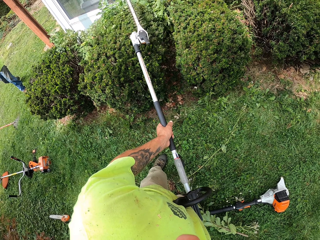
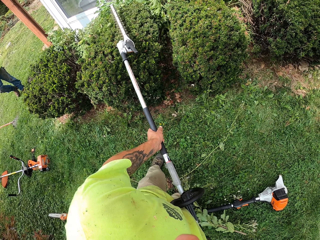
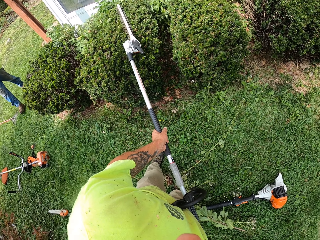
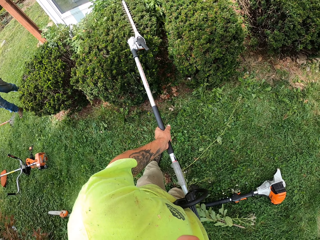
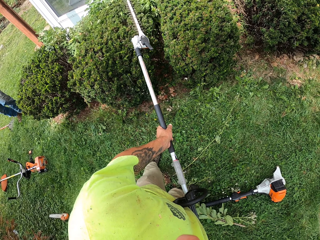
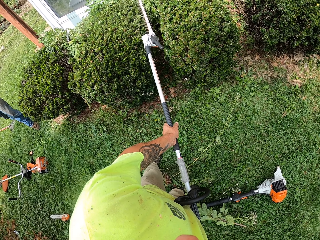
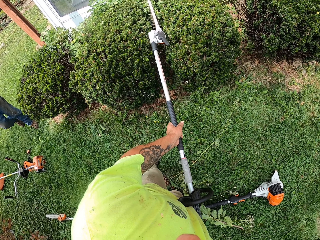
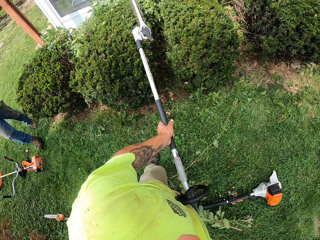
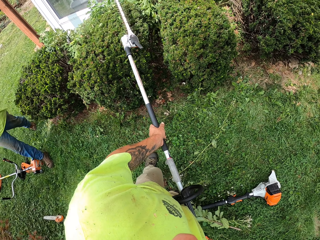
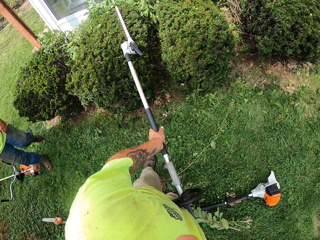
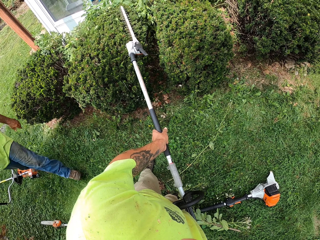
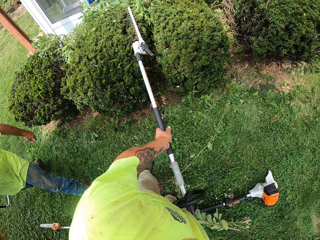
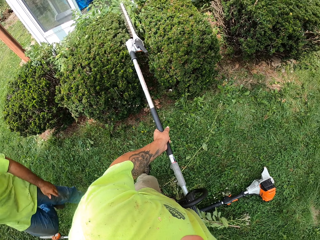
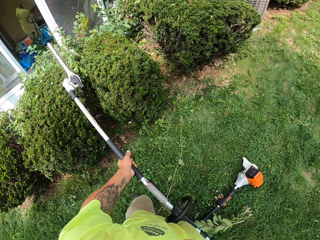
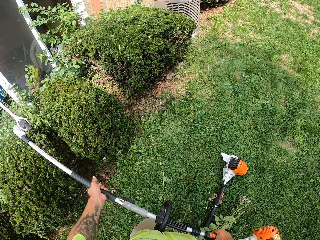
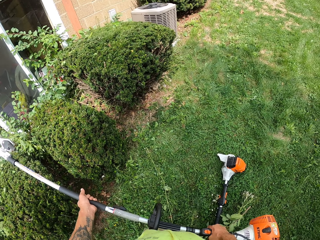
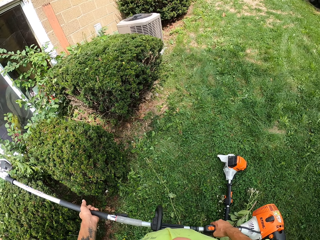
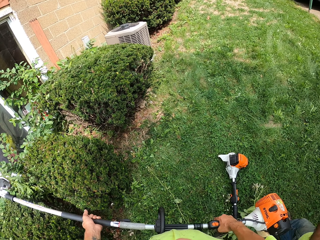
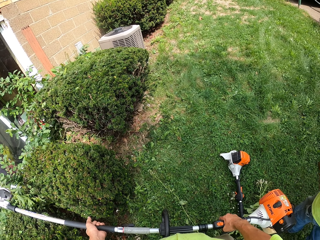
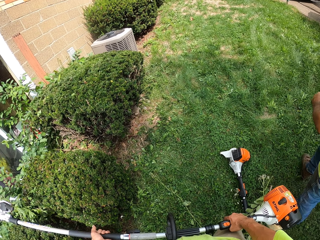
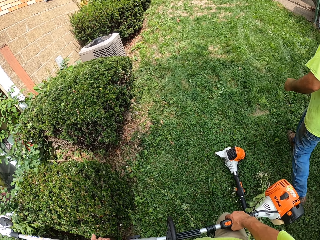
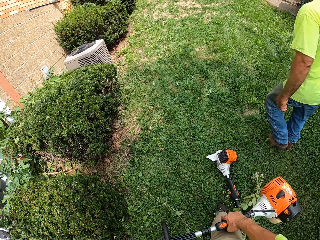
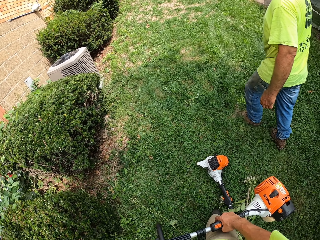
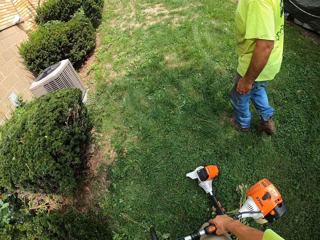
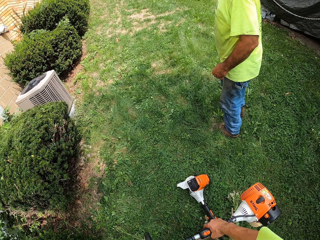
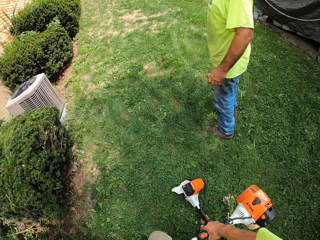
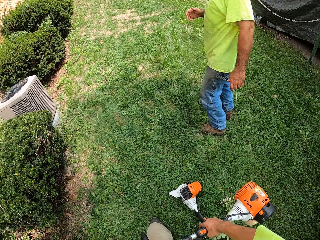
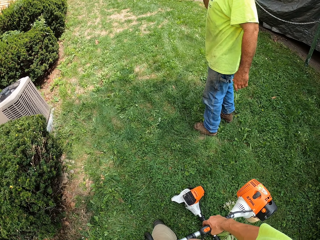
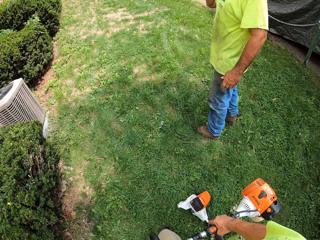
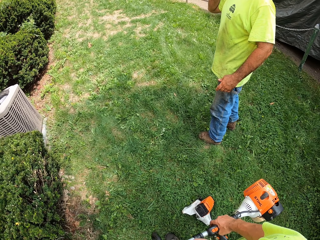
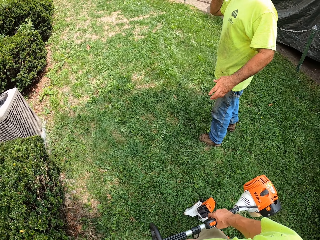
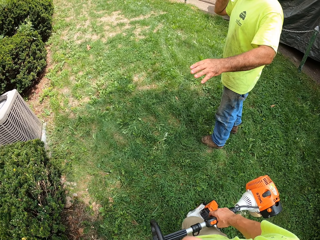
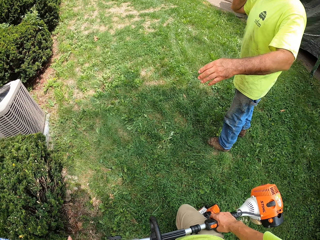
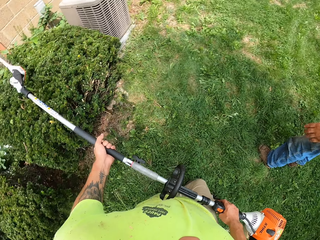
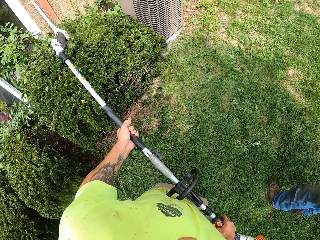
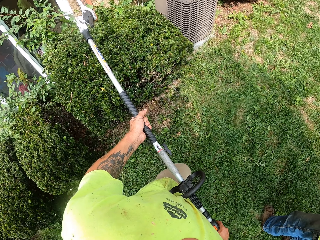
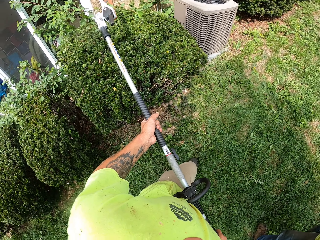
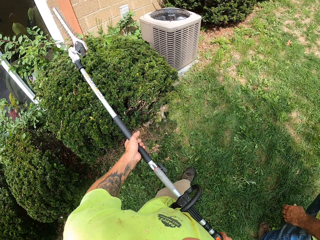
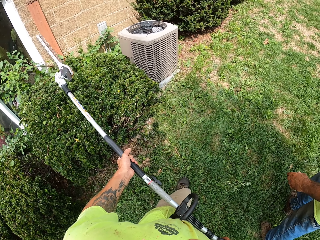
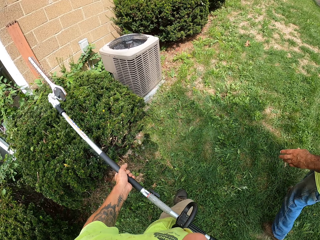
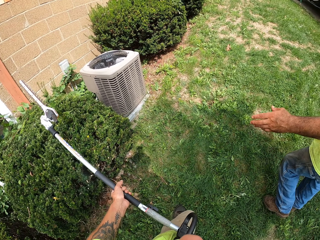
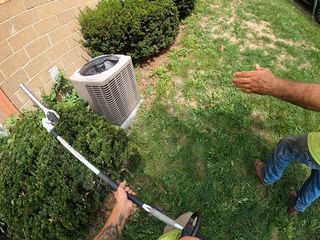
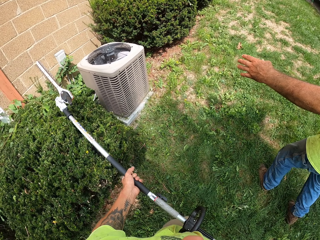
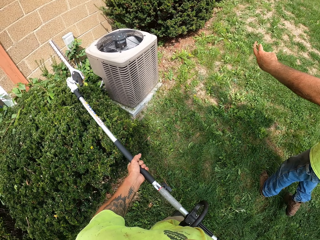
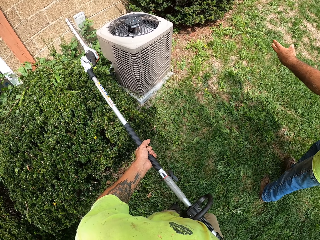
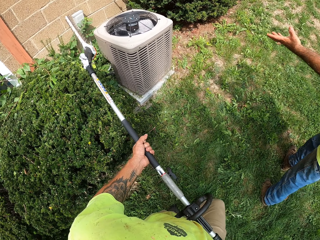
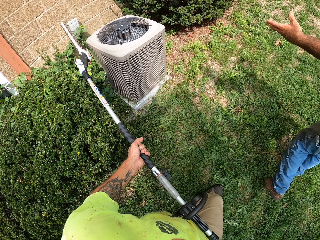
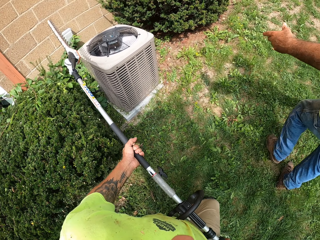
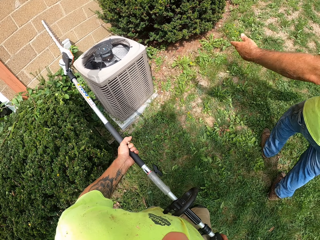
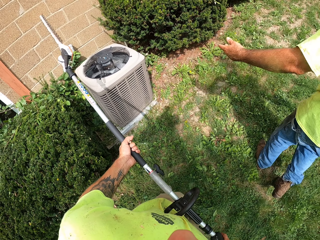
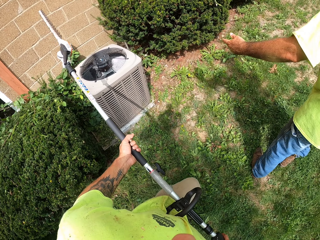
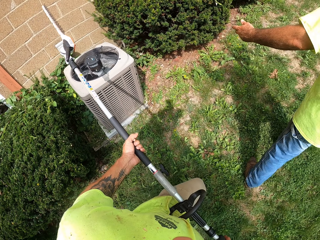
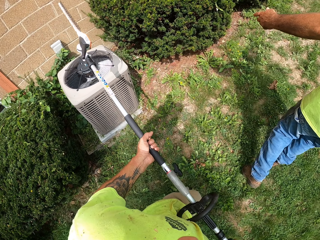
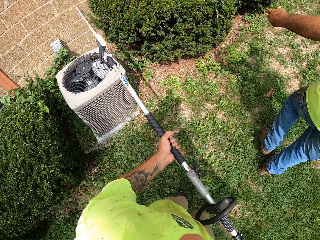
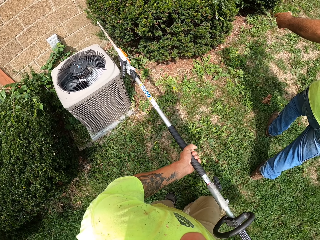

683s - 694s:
A man walks in the garden towards the camera wearer. The man dialogues with the camera wearer.

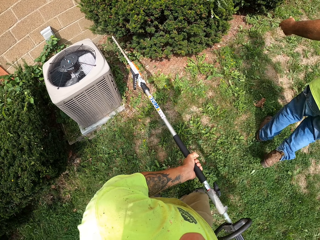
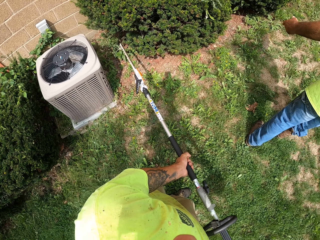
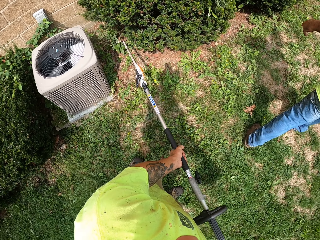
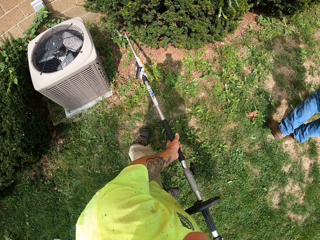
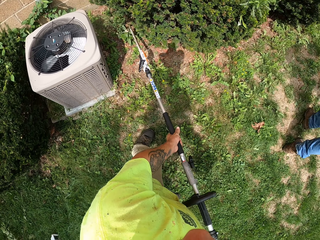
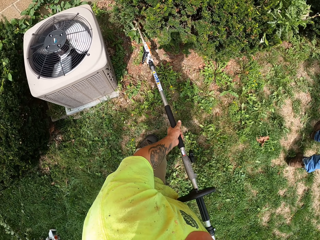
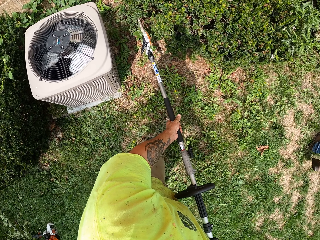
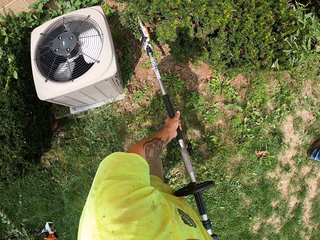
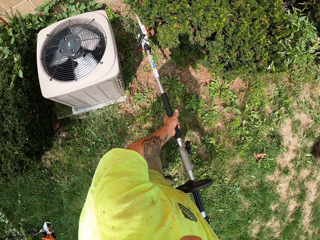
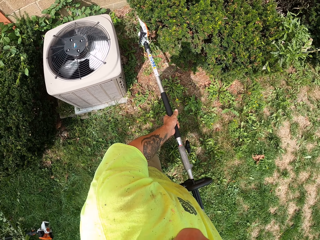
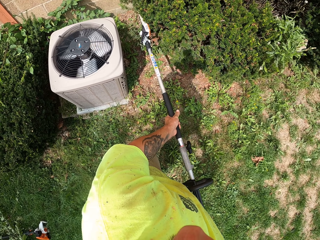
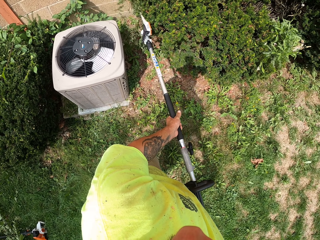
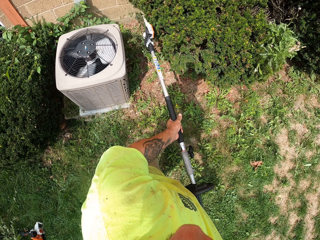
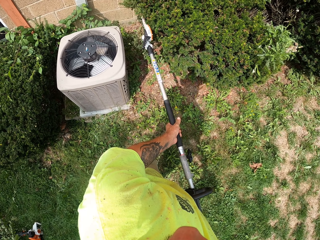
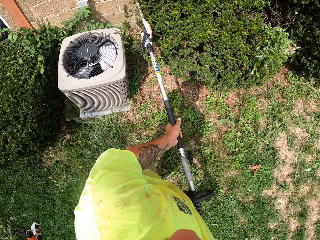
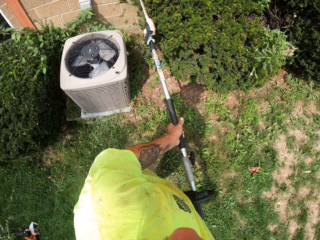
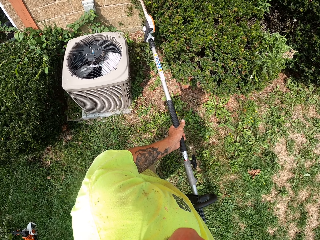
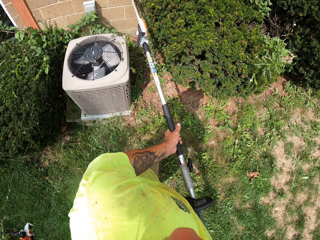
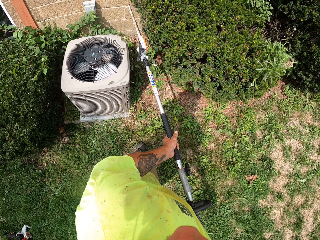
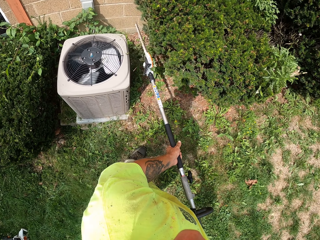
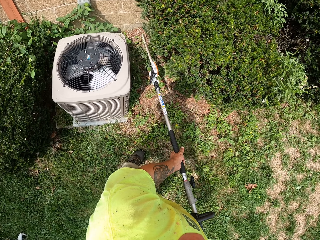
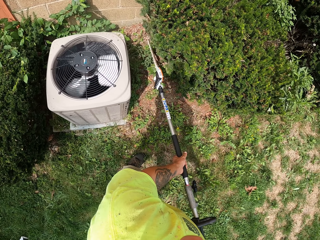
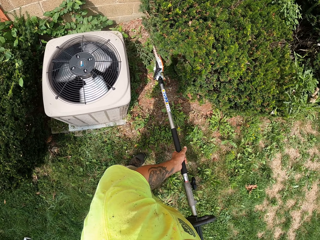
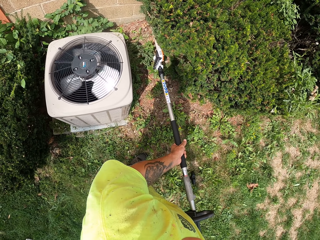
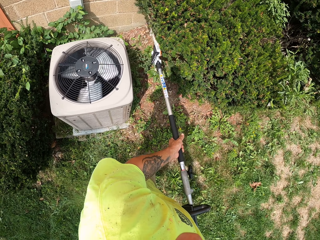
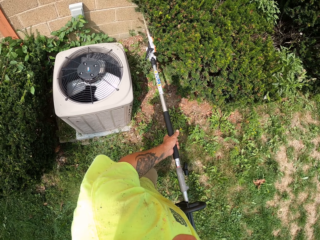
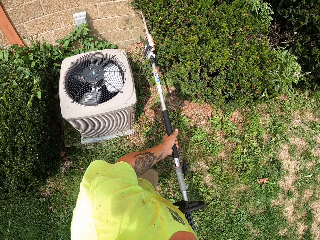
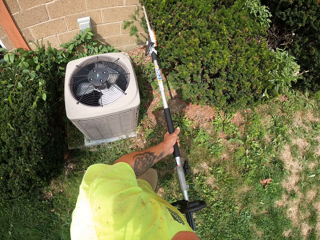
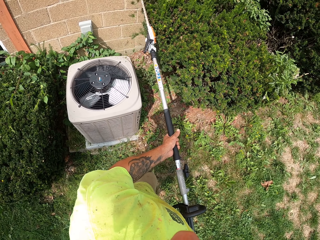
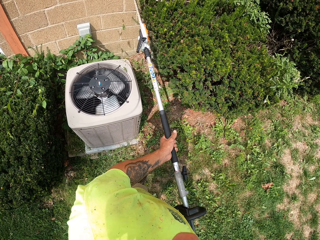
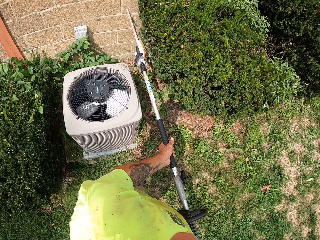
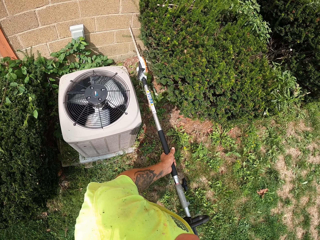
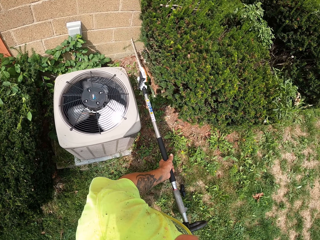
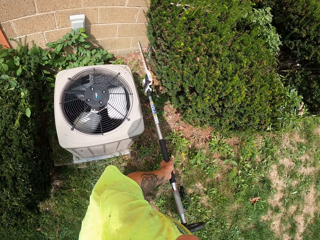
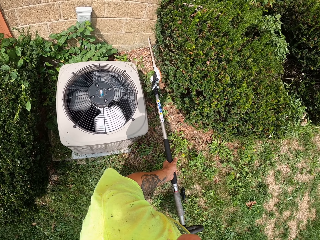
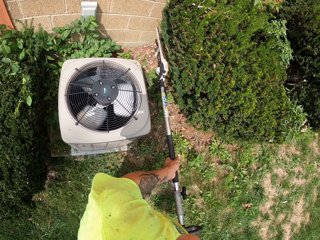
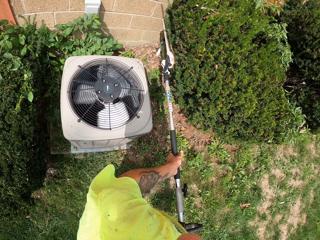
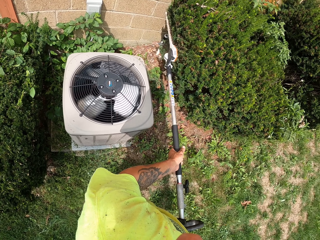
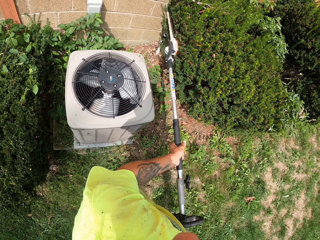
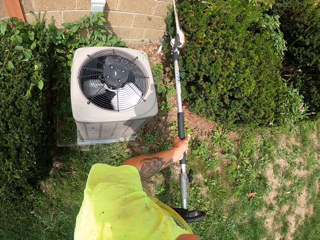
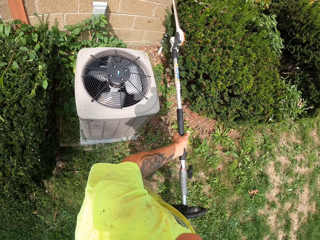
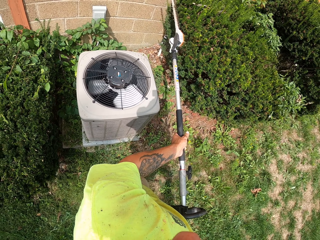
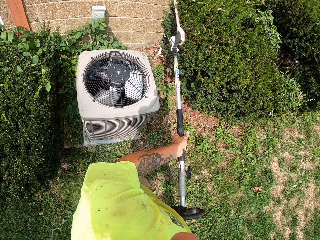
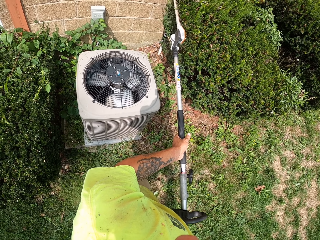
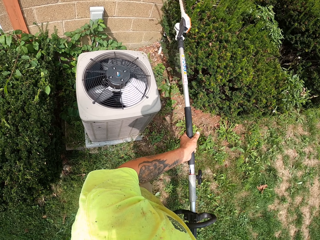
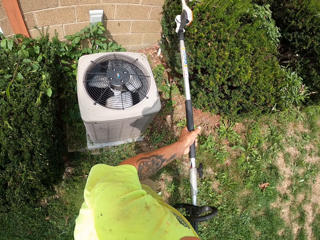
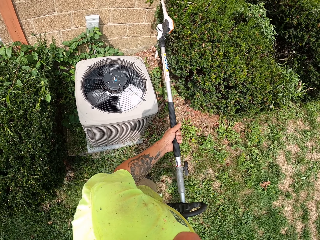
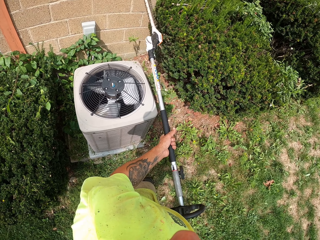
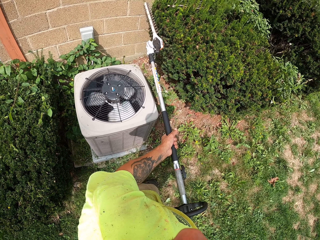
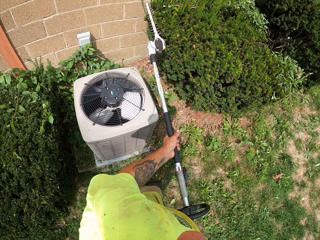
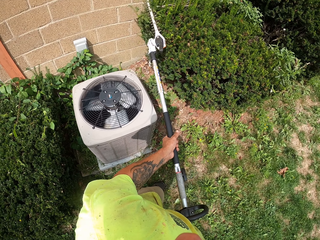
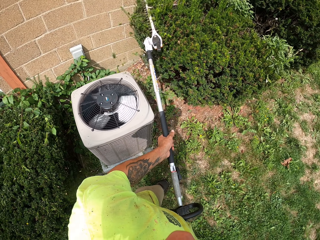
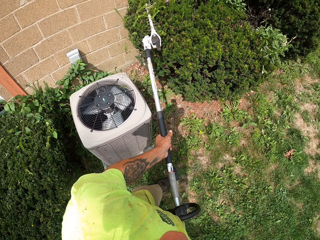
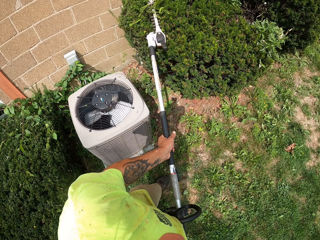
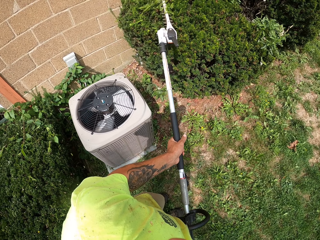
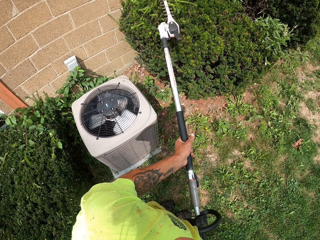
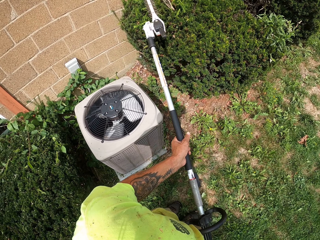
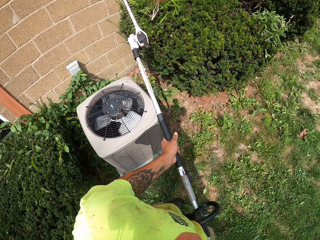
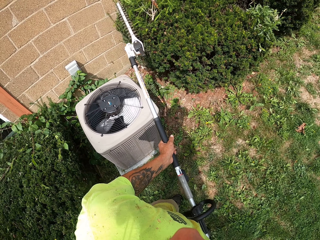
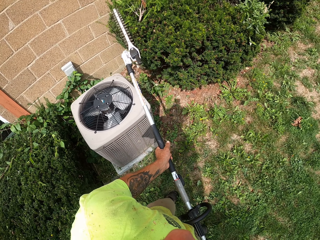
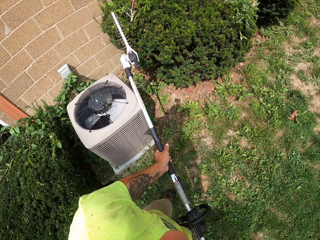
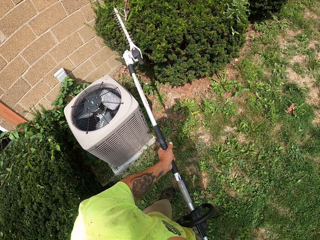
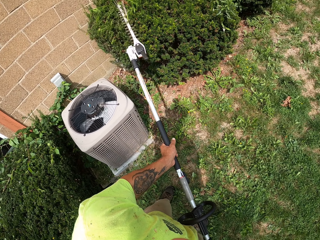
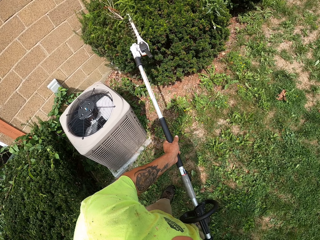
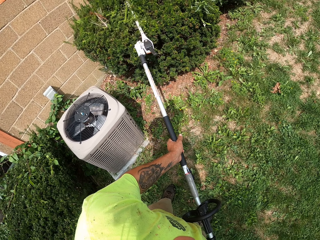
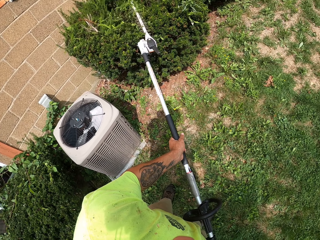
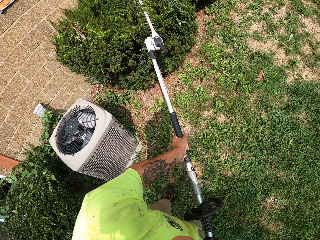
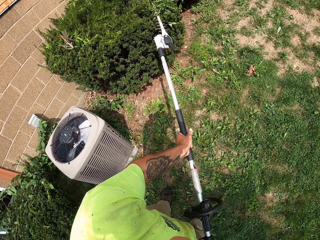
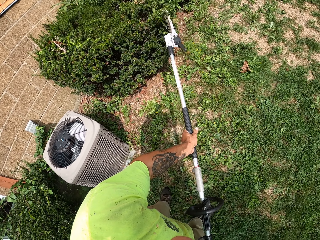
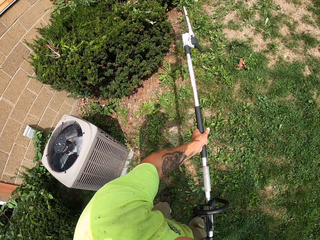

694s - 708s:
The camera wearer trims a hedge with the electric hedge trimmer in his hands.
